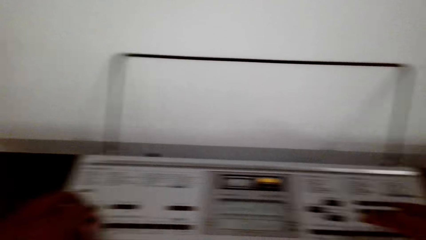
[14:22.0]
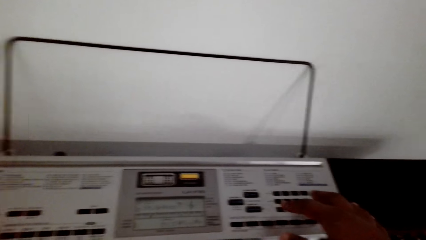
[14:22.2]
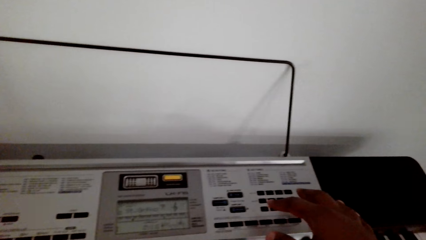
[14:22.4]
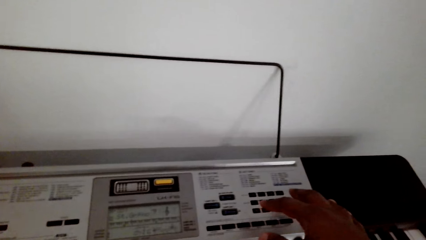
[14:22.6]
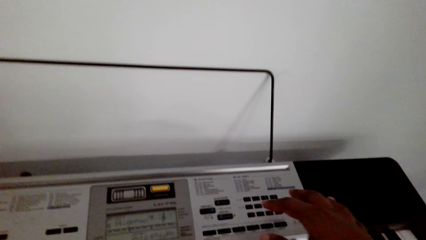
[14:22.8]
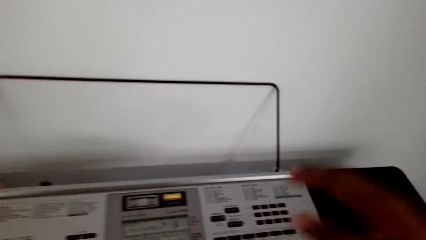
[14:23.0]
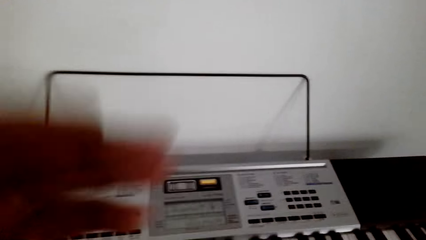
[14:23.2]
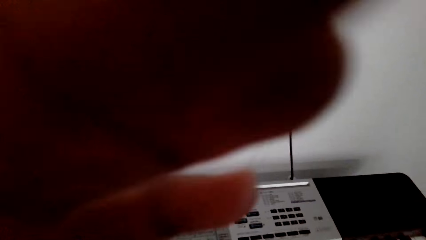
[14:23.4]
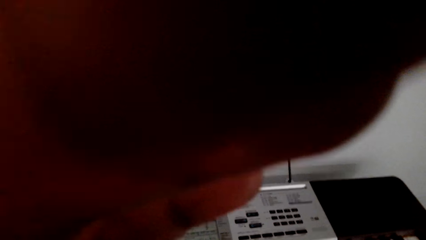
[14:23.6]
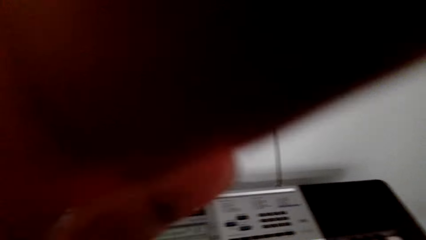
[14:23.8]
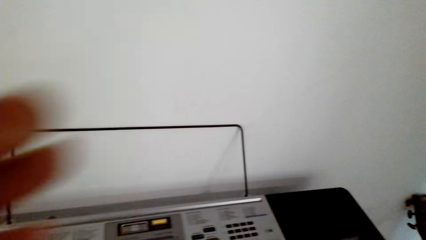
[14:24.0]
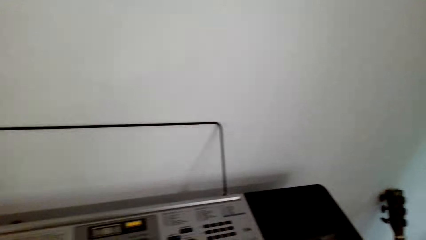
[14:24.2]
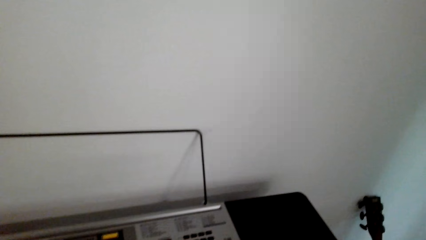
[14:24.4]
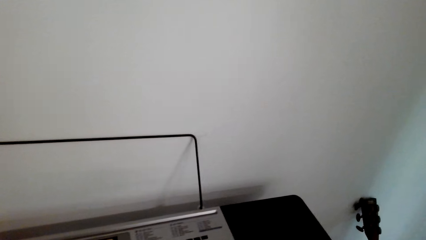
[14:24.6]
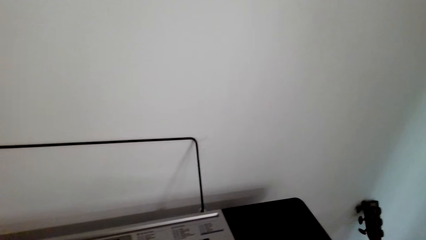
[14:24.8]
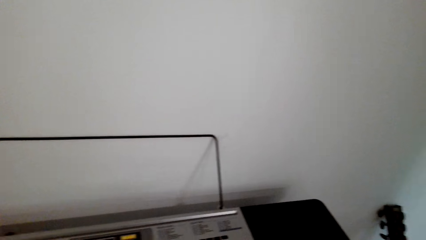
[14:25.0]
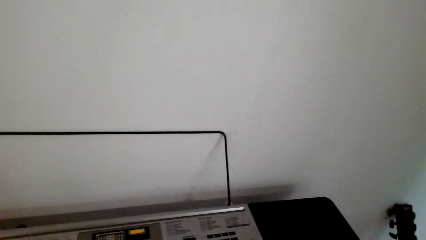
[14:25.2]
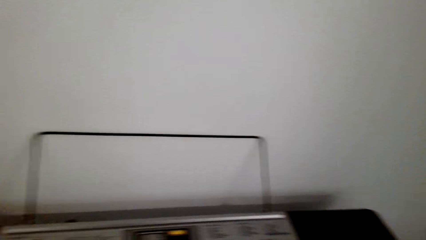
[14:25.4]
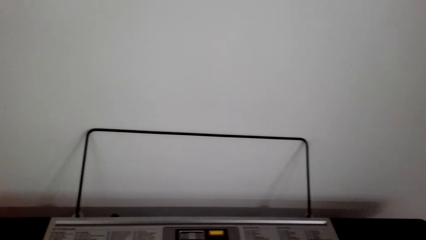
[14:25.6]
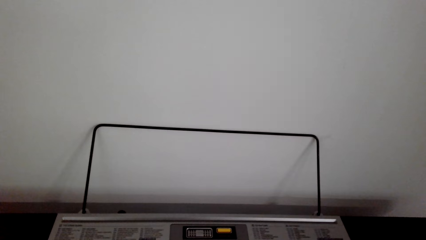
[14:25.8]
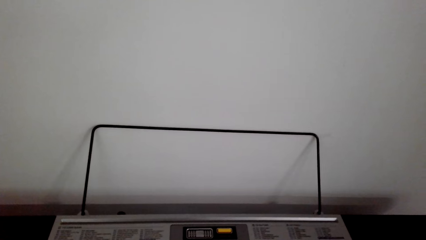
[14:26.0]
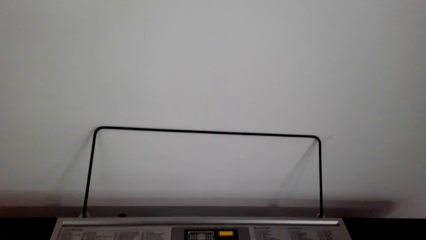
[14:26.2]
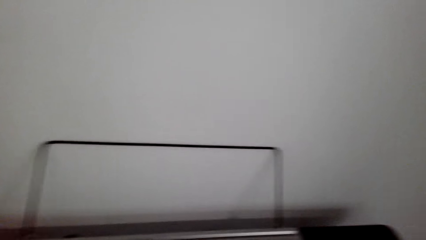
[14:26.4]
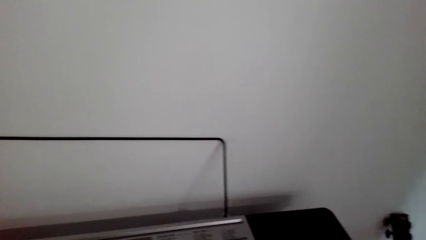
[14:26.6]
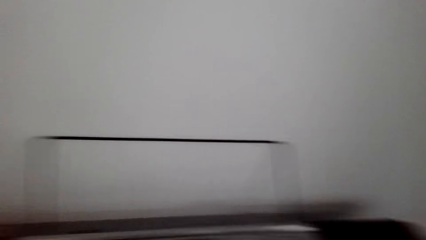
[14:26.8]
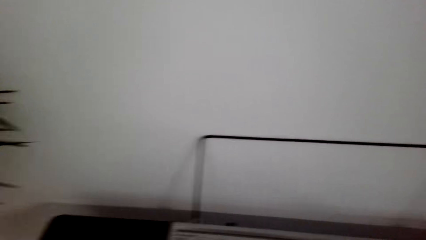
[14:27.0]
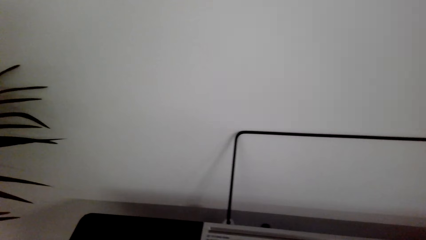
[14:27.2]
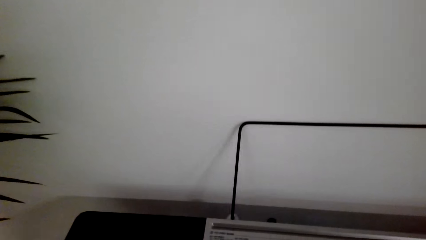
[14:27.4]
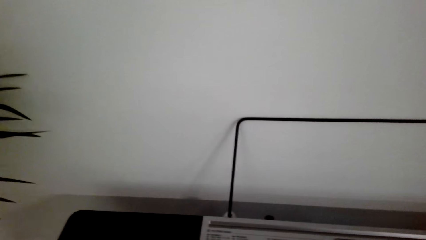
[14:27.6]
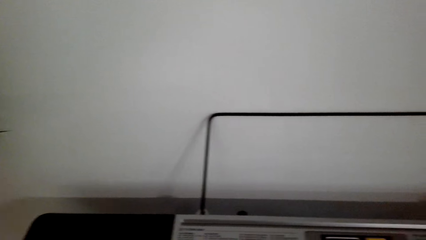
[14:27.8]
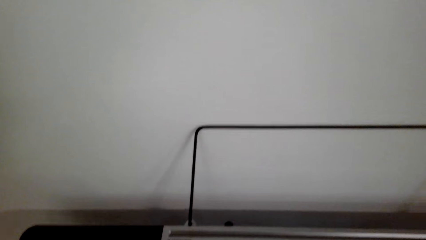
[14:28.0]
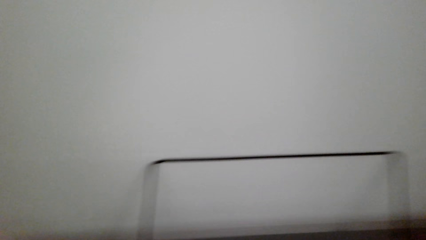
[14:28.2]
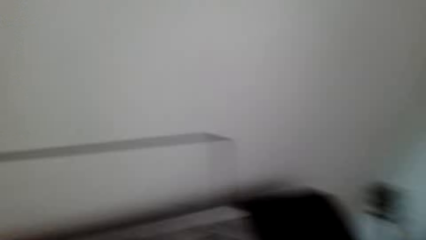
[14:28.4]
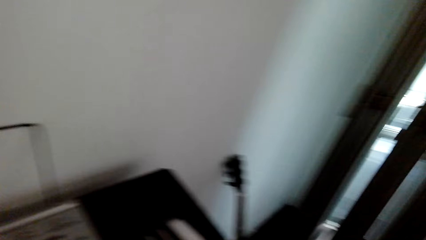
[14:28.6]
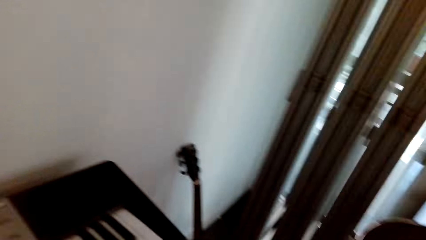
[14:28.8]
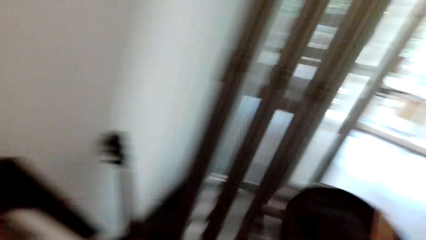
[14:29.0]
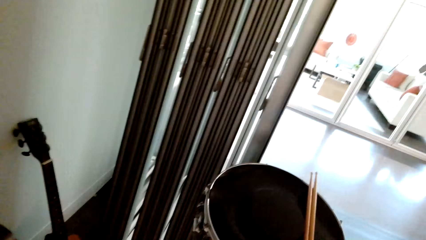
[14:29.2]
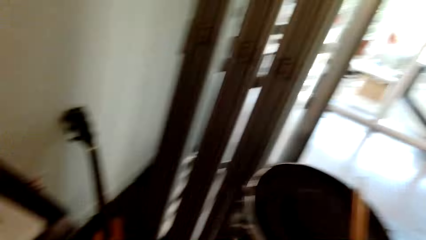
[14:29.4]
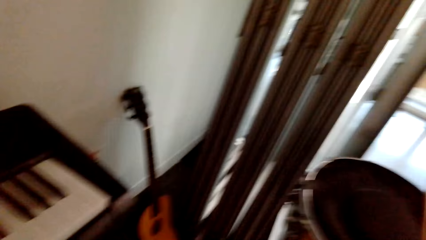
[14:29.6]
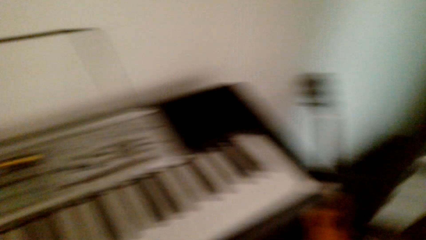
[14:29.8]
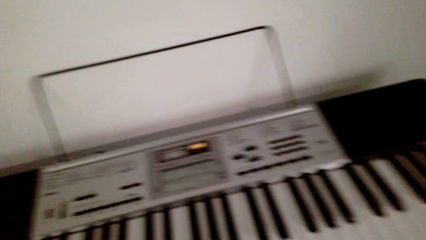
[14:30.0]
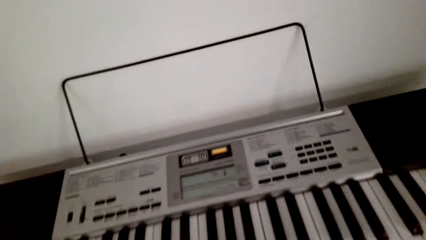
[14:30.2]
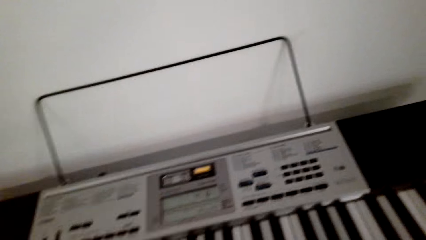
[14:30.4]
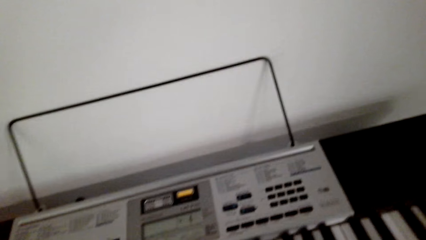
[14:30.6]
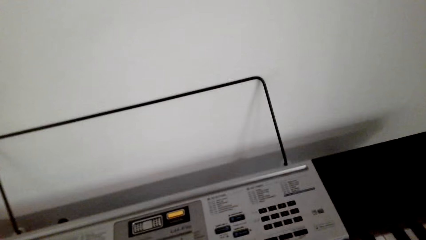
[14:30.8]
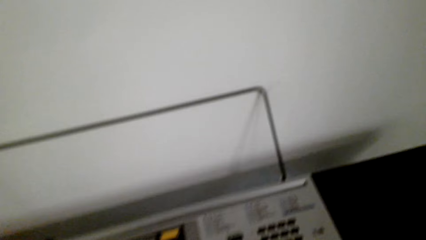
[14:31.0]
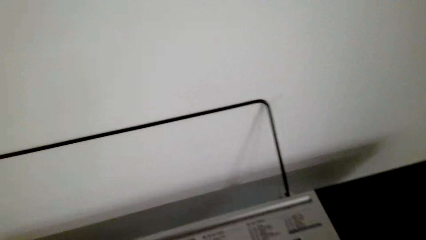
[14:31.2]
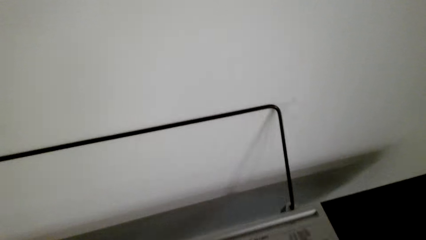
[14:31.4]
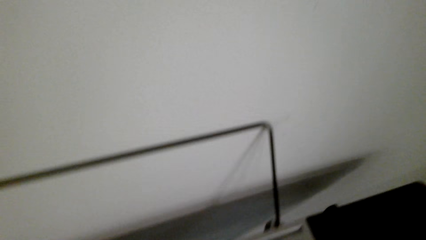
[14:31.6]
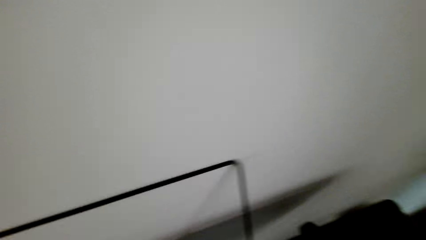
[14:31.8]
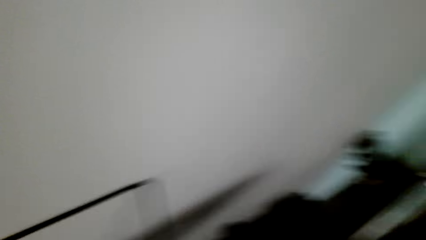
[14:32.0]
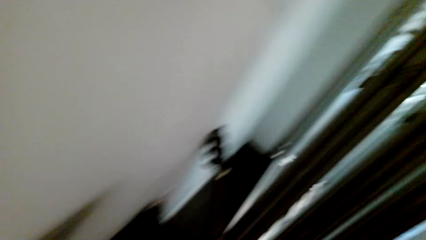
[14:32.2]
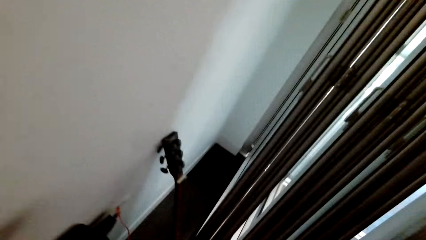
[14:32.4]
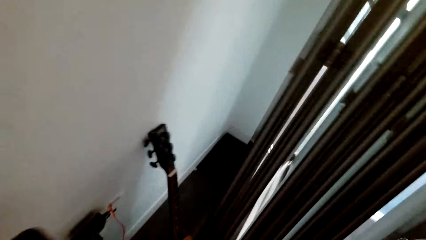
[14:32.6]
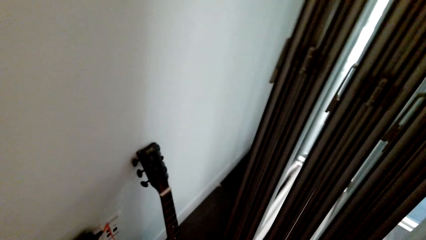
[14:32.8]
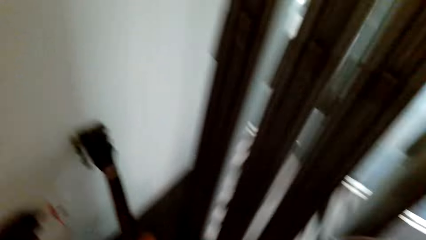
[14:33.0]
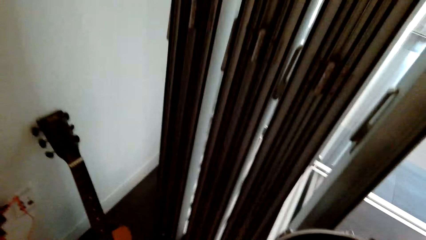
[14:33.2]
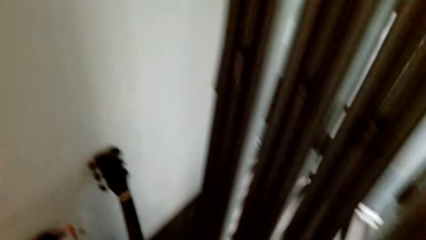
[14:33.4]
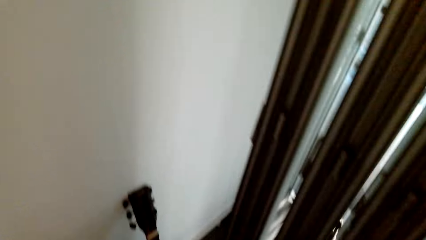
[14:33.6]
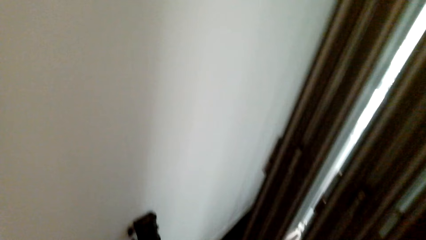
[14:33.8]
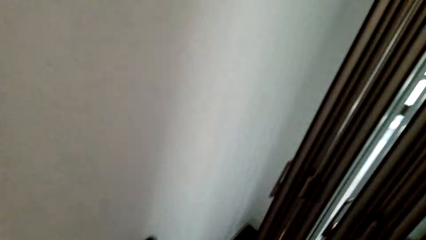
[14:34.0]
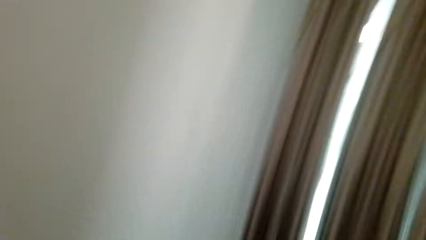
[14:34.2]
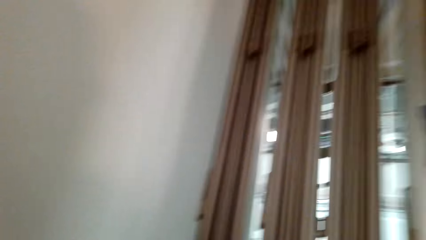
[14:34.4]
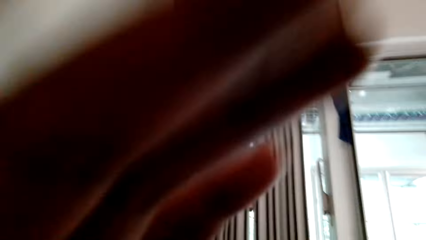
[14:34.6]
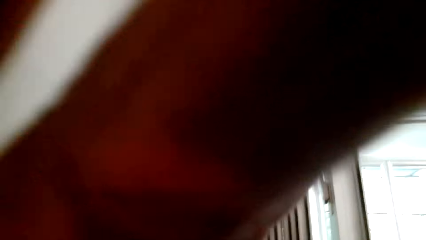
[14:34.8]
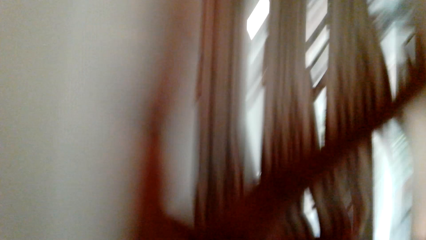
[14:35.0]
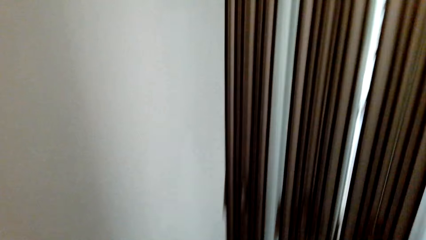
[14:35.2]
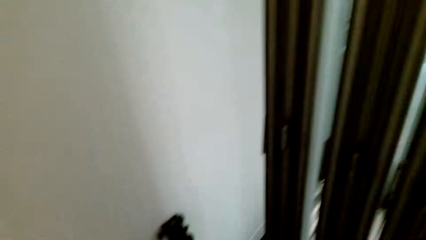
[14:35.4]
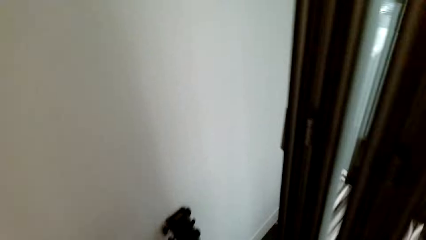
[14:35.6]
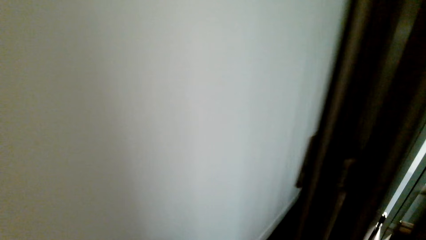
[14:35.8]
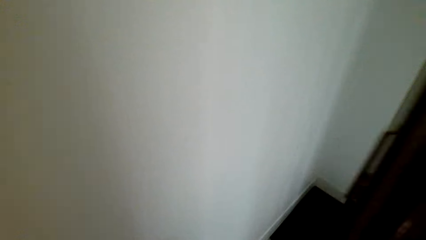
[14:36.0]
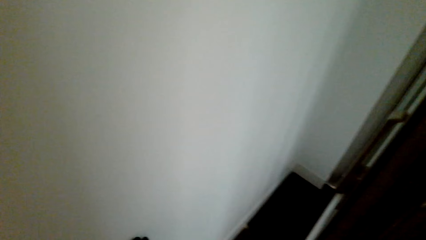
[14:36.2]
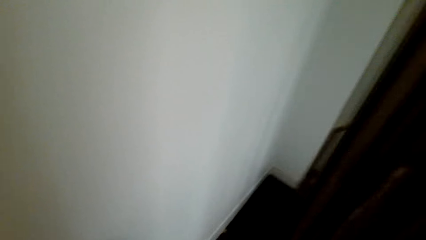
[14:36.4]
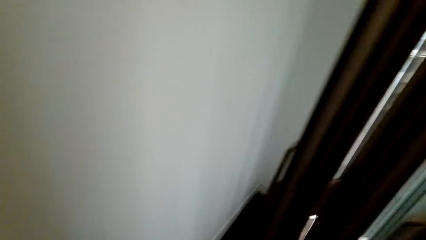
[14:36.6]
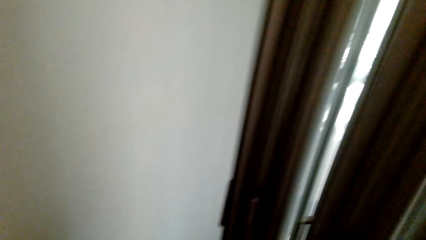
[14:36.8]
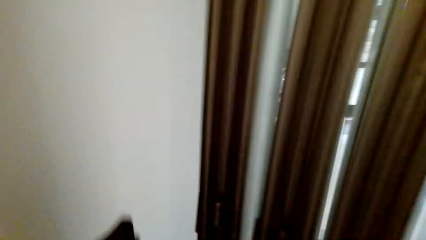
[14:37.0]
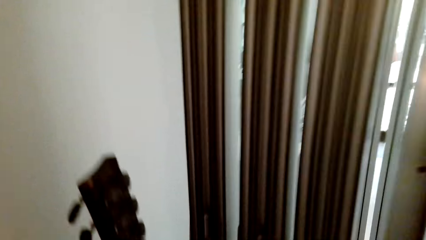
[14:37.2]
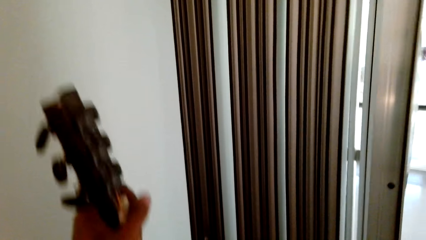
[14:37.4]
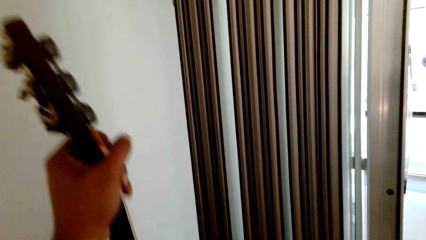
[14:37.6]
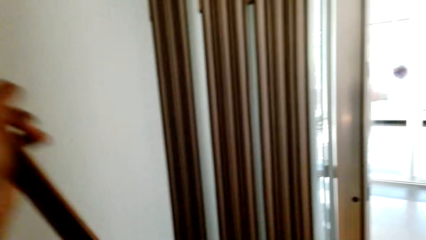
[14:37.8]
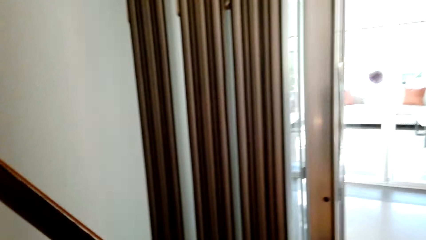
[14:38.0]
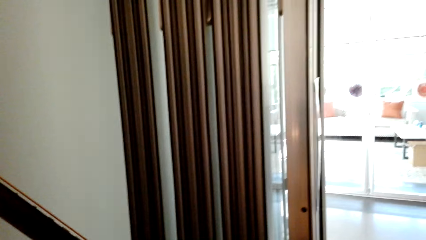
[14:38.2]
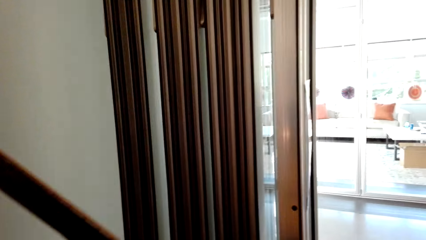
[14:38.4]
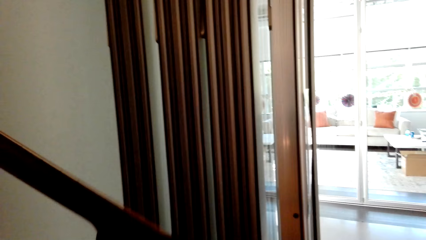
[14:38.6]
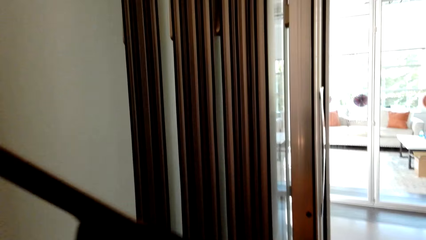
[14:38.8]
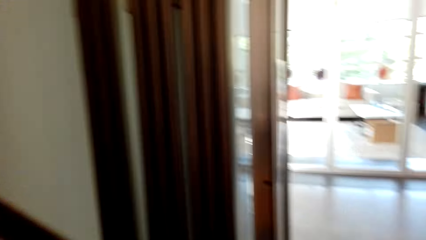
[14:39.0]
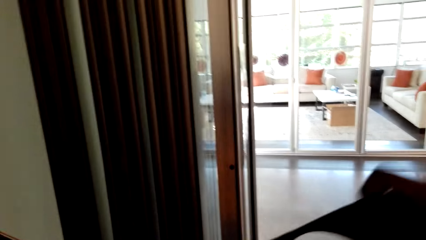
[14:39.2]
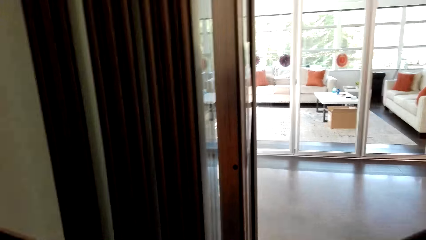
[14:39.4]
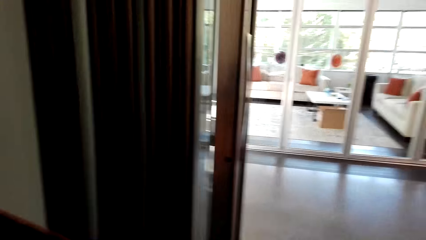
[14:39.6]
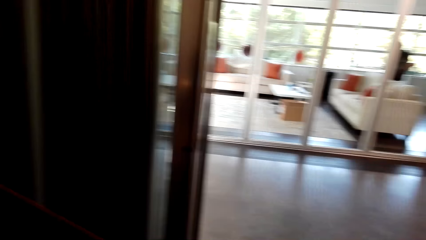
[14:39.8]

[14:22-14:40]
The camera wearer adjusts the camera. They play the piano. They look around. They stand. They adjust the camera. They pick up the guitar.
